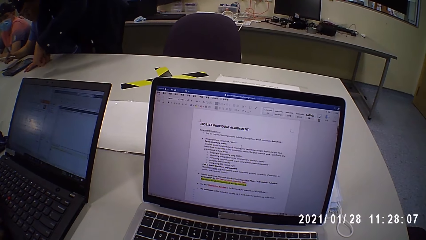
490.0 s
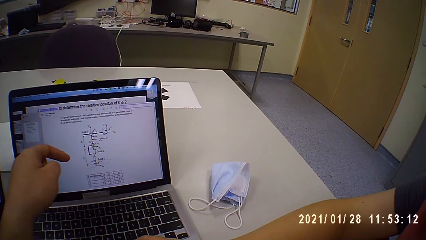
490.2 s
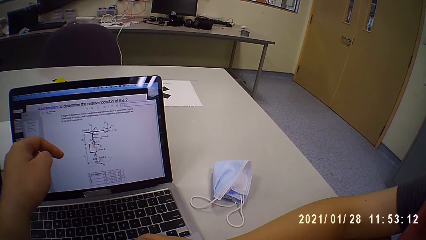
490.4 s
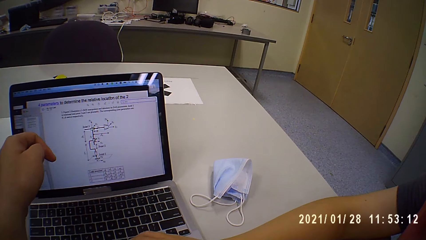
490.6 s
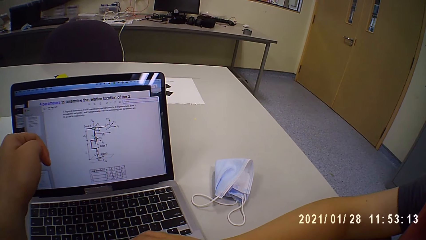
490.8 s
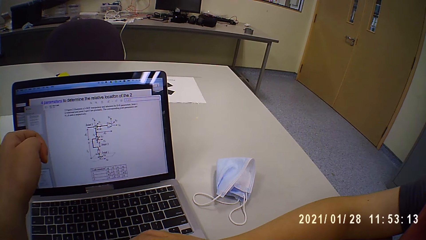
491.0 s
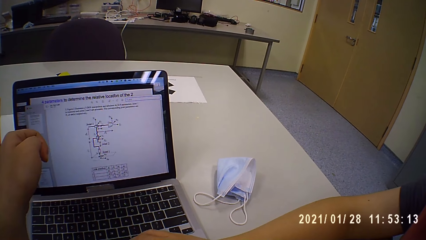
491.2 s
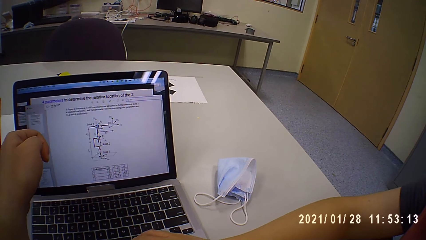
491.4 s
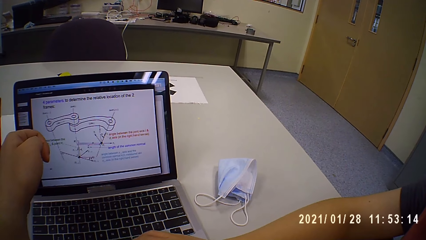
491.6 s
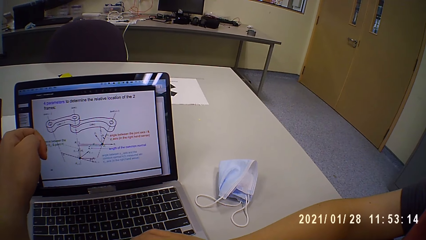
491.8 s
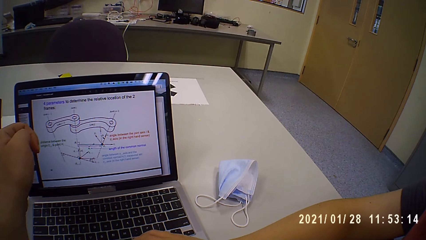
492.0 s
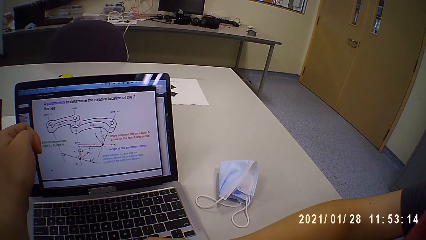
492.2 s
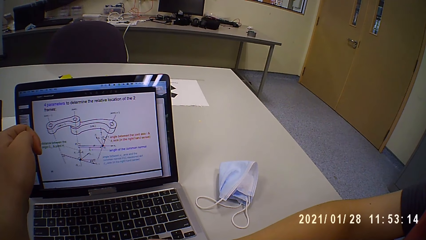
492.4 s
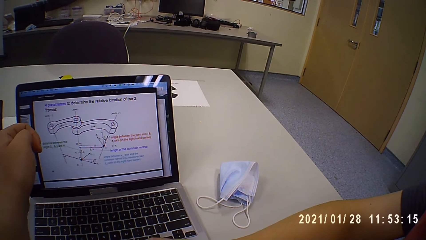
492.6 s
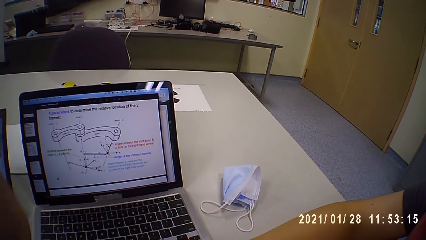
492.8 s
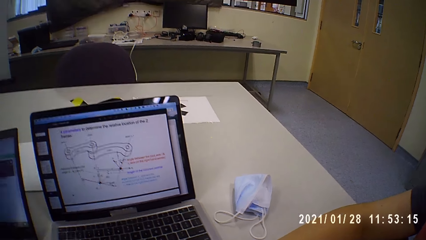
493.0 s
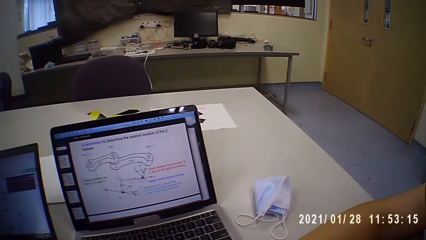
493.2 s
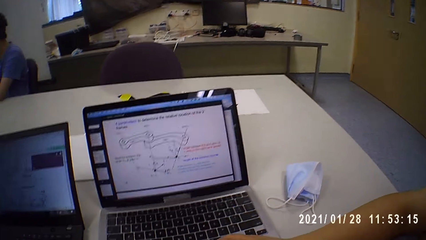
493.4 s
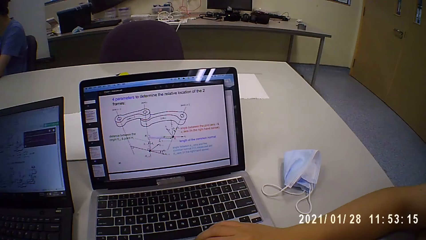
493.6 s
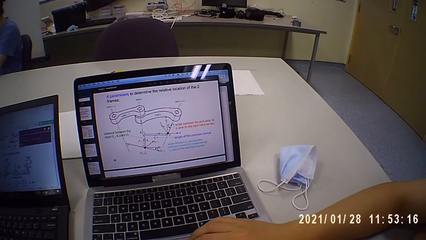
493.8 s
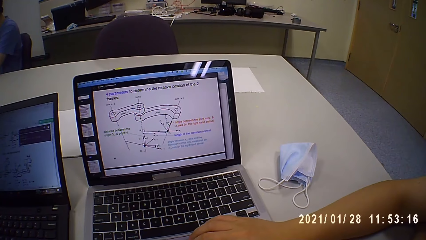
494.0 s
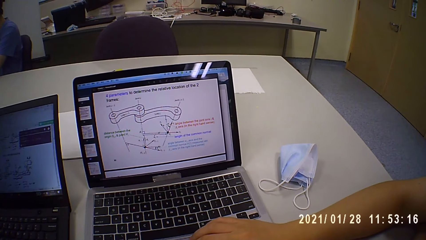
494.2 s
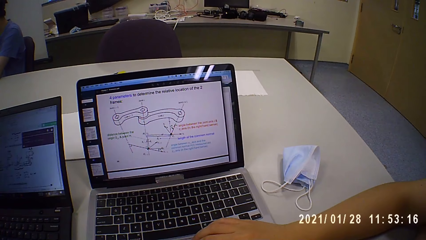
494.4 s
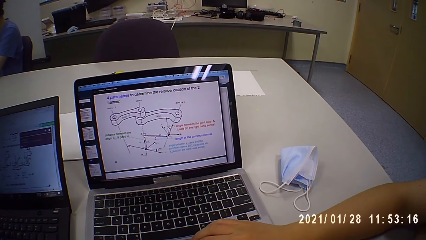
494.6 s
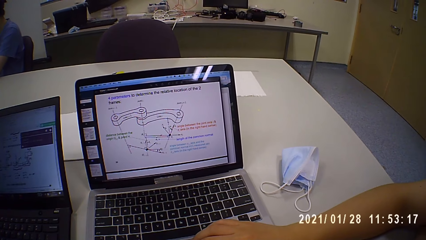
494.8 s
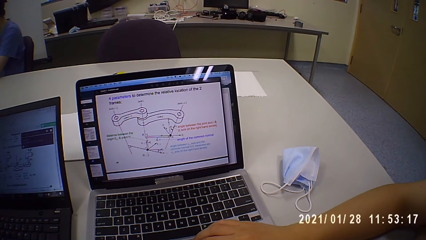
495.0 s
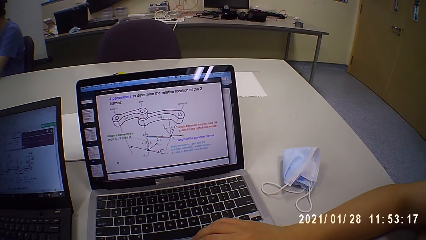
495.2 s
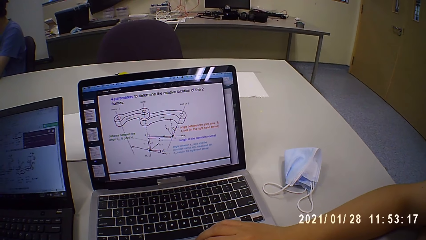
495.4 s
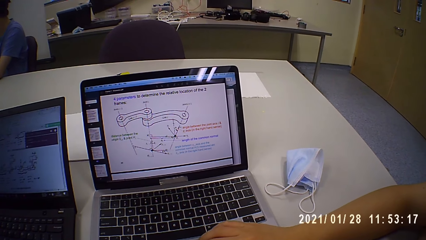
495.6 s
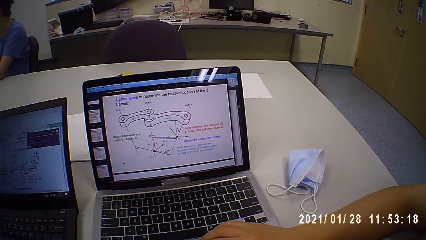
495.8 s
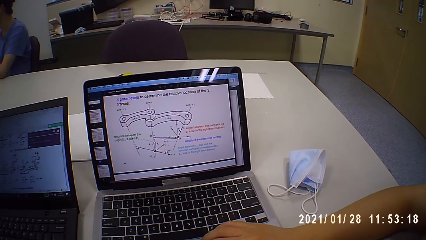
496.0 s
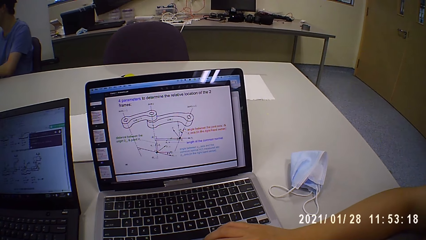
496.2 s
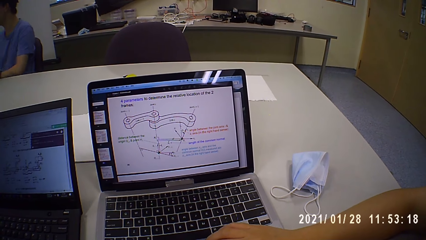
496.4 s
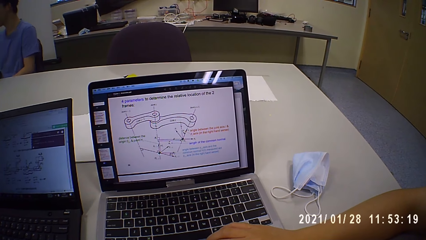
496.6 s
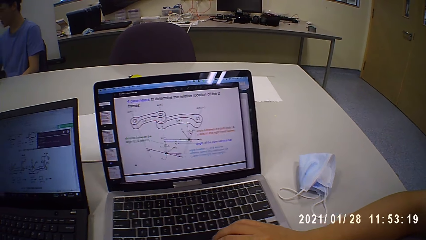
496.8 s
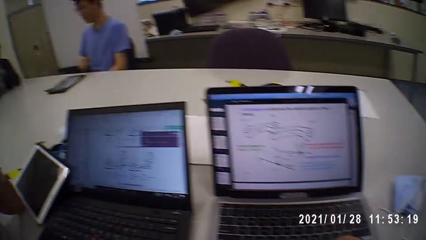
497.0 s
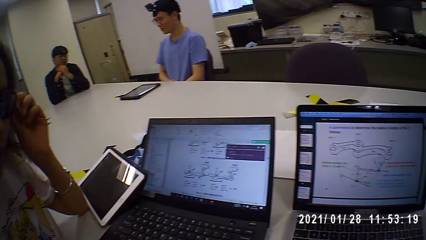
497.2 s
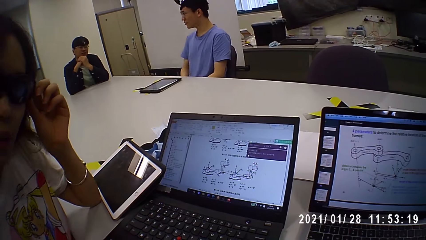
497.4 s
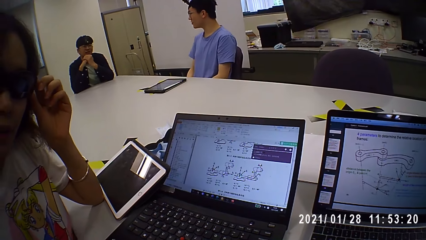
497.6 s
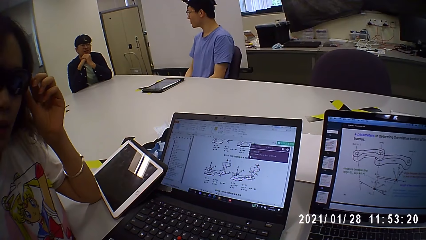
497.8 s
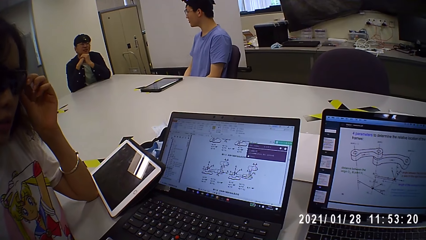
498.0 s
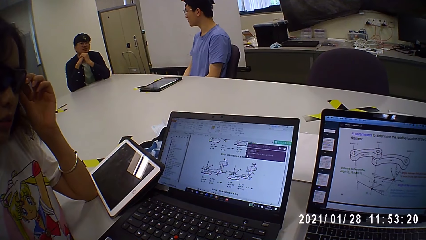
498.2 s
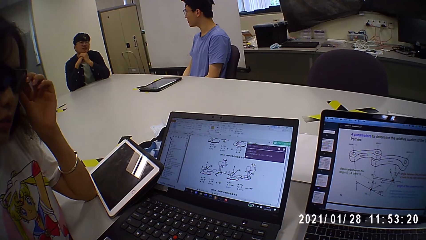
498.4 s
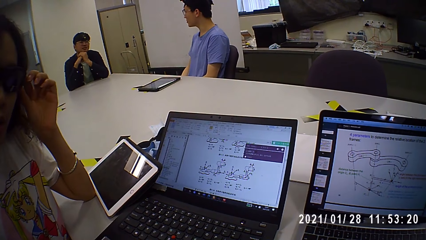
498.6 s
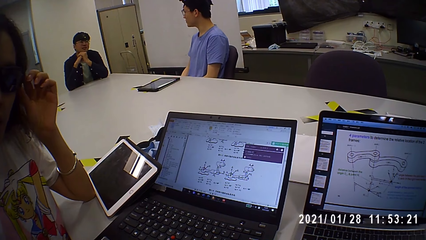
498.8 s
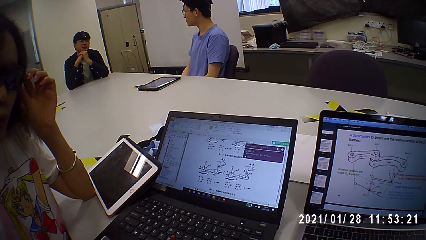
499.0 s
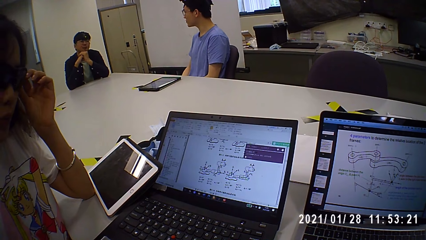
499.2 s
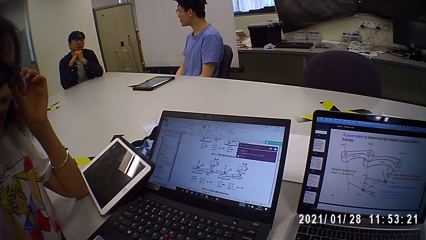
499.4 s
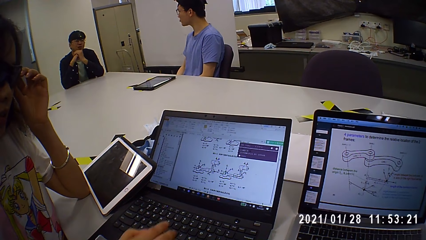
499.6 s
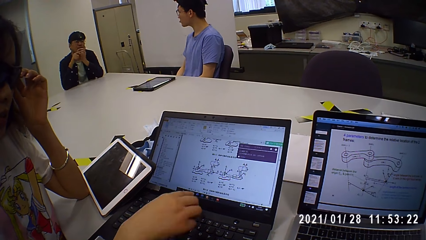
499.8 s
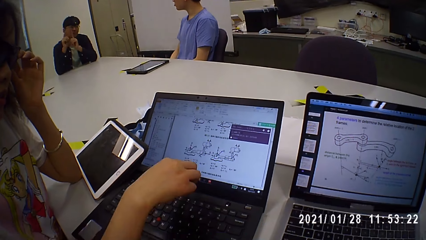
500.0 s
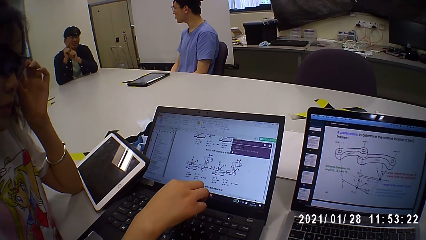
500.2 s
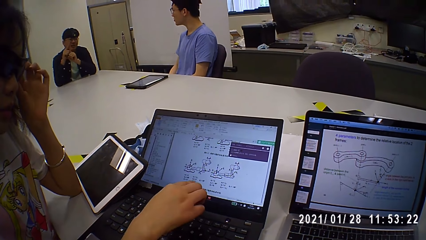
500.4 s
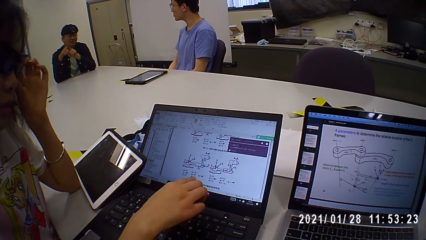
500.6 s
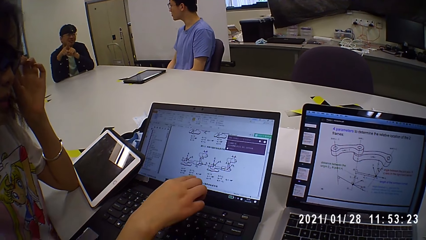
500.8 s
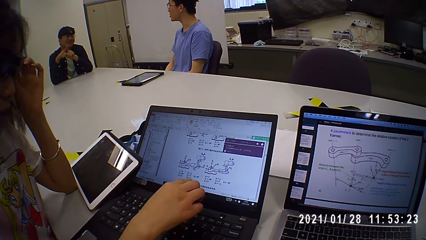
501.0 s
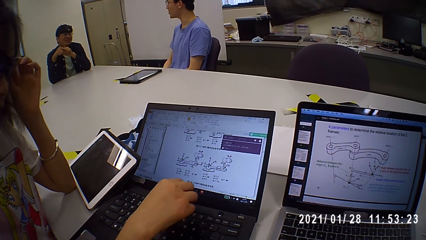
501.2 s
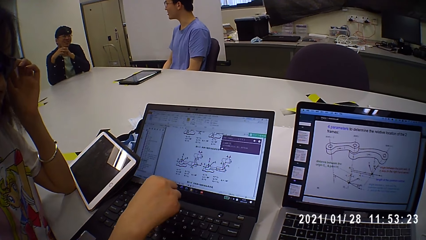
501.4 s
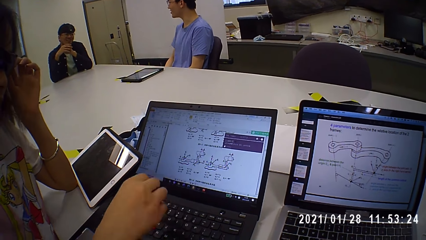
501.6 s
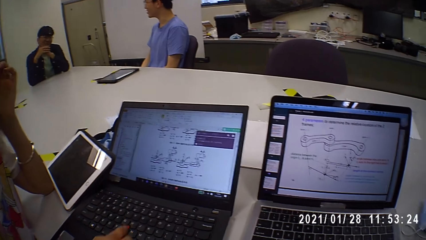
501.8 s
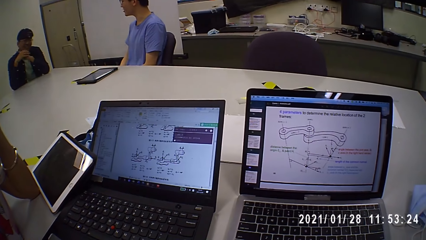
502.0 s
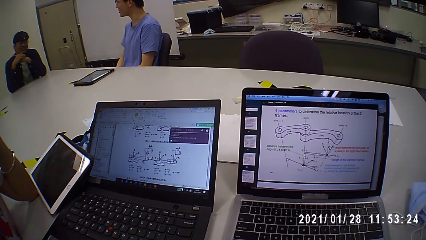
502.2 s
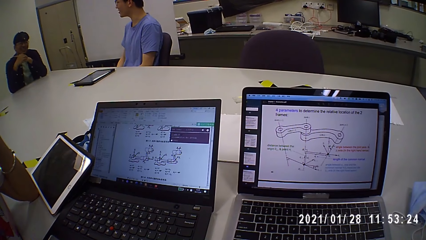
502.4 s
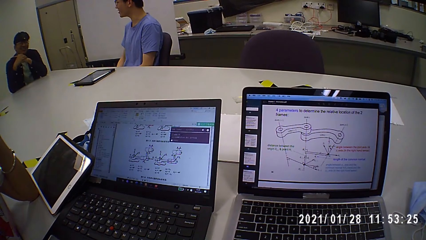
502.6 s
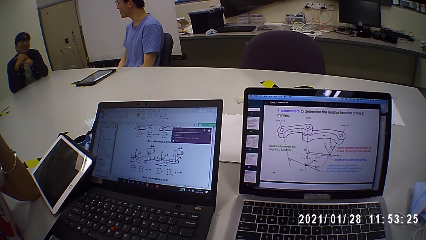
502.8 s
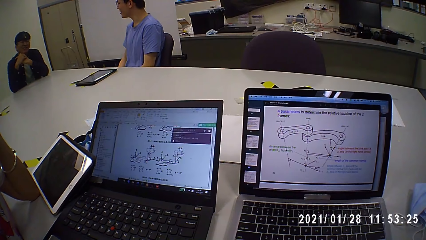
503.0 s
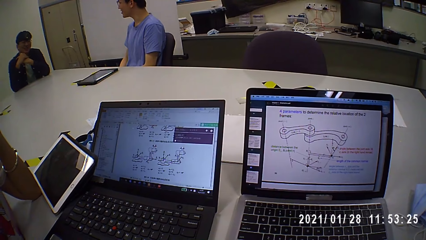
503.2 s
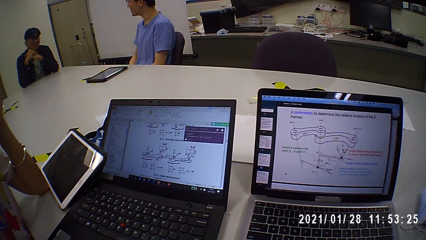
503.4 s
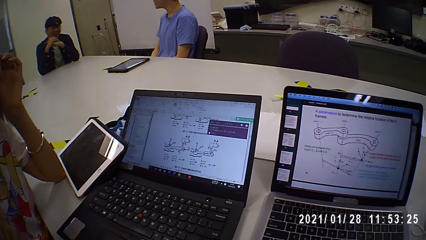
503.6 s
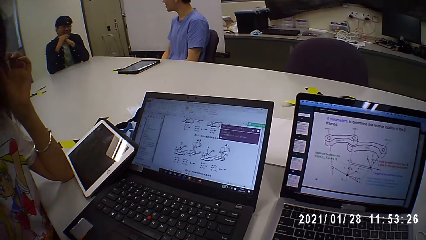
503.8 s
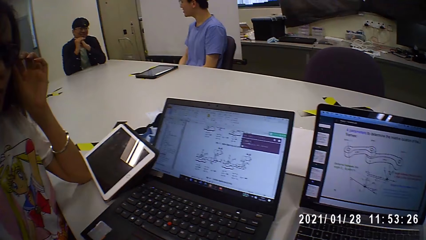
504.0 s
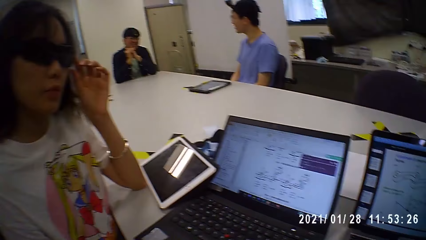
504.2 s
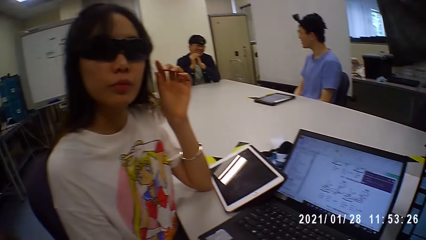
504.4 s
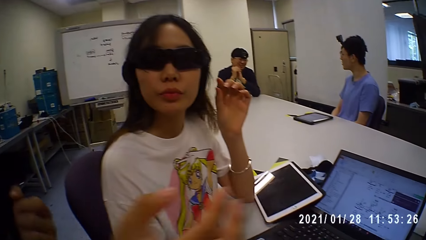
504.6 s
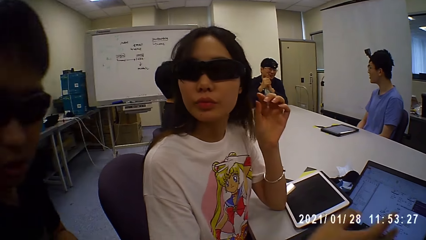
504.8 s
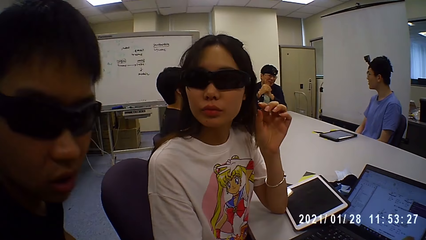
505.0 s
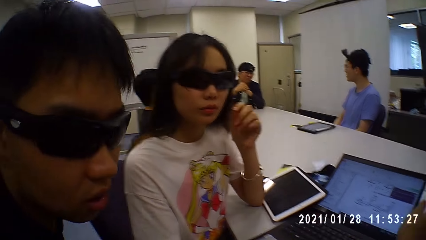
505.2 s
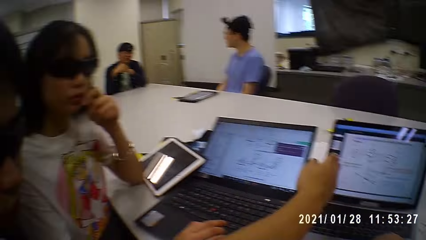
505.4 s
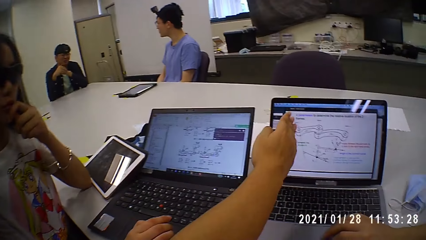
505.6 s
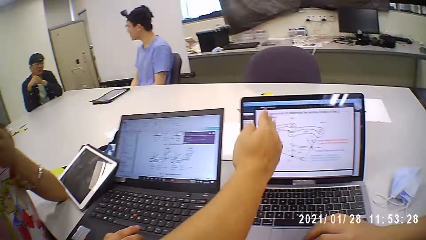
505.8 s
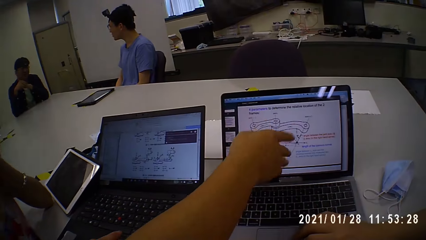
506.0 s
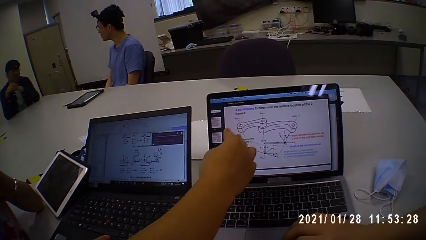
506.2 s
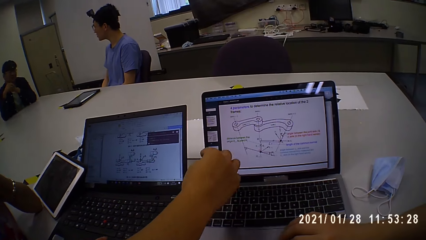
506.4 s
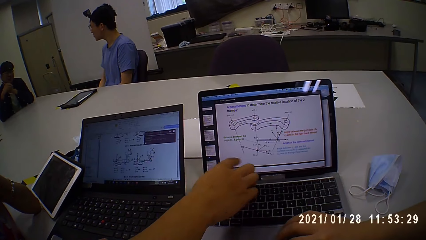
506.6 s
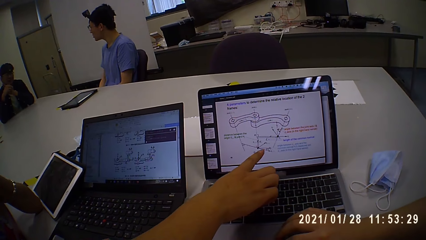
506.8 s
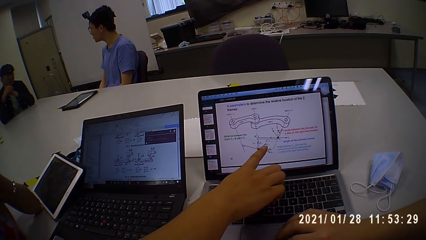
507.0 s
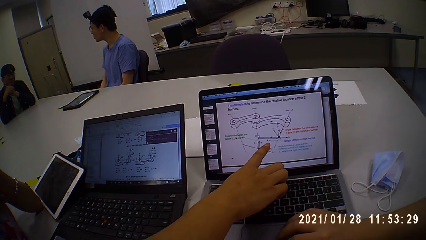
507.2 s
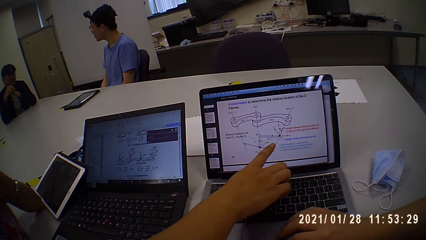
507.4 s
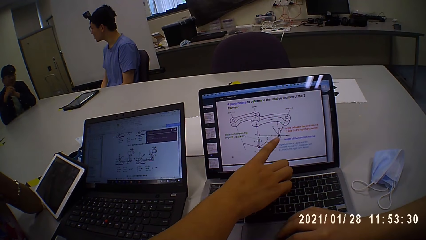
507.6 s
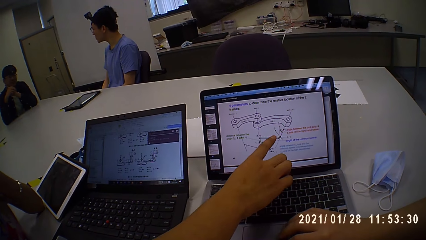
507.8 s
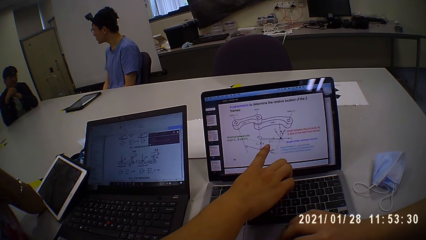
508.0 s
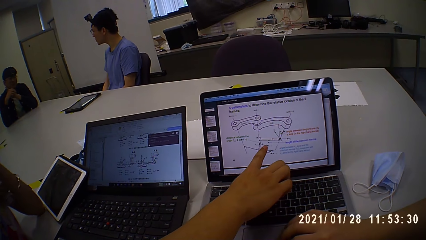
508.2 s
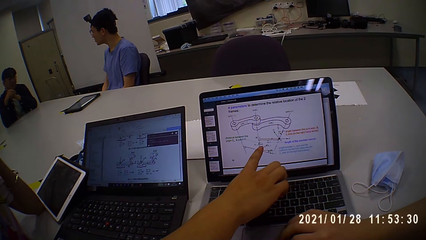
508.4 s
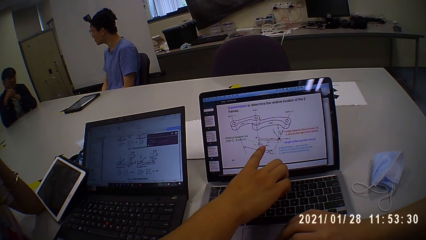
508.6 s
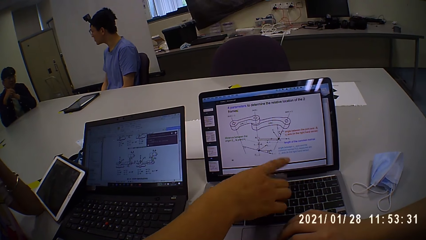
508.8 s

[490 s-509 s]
The camera wearer talks to a man. They look at the laptop. The man touches the laptop touchpad. A woman talks to the camera wearer. The camera wearer looks at the laptop. They talk to the woman and look around. The woman talks to the camera wearer. The camera wearer talks to the woman. The woman touches the laptop keyboard. The camera wearer looks at the laptop. They look around. They look at the woman. Another man talks to the camera wearer. The other man talks to the camera wearer again and points at the laptop.
